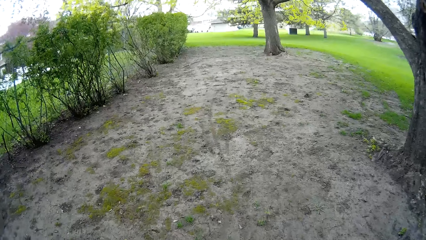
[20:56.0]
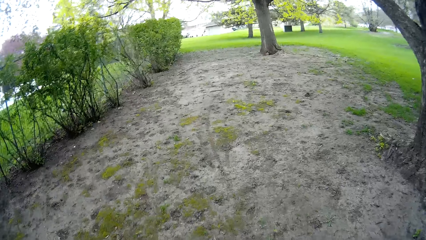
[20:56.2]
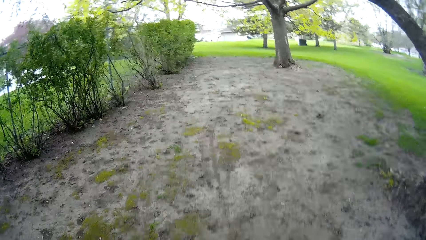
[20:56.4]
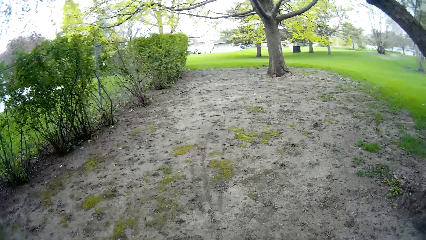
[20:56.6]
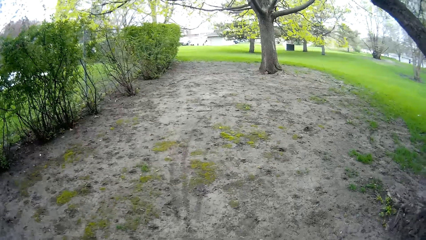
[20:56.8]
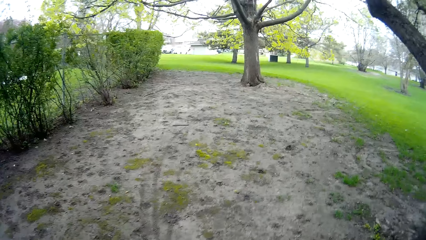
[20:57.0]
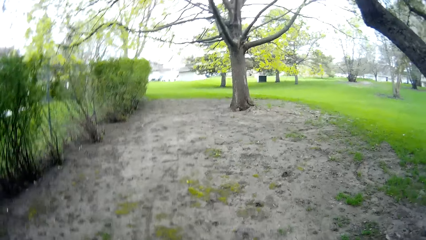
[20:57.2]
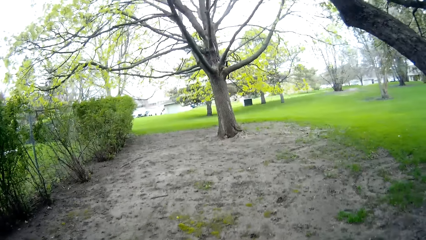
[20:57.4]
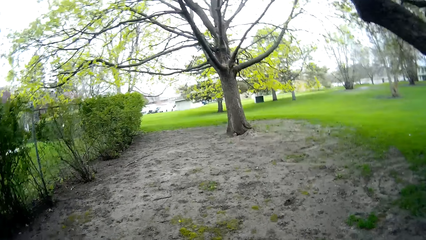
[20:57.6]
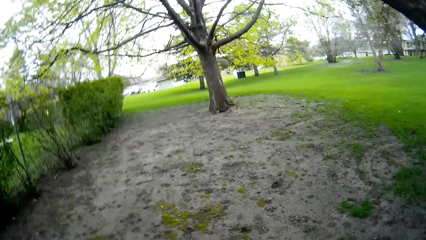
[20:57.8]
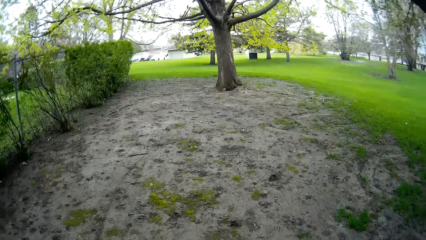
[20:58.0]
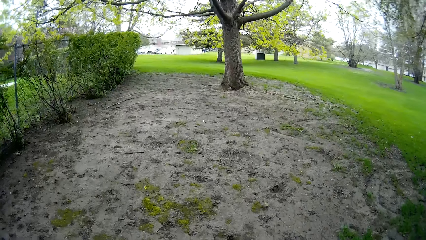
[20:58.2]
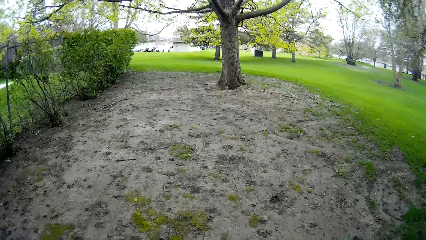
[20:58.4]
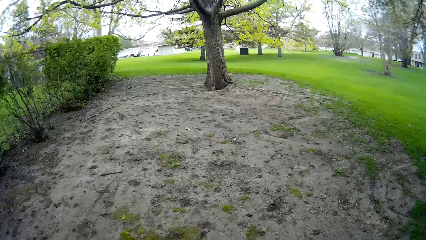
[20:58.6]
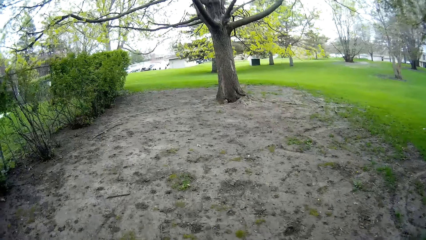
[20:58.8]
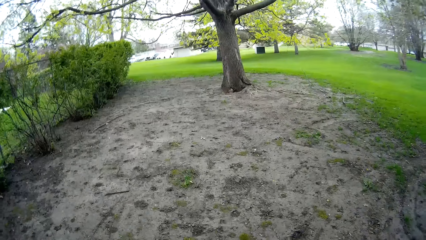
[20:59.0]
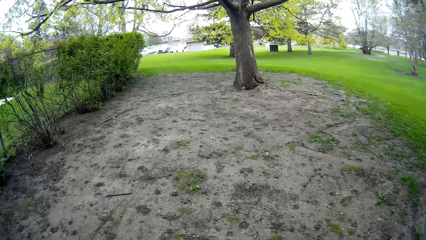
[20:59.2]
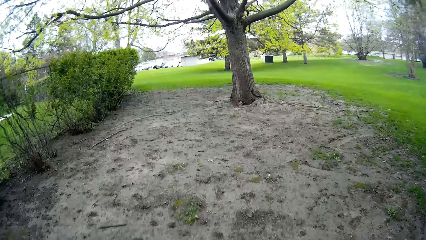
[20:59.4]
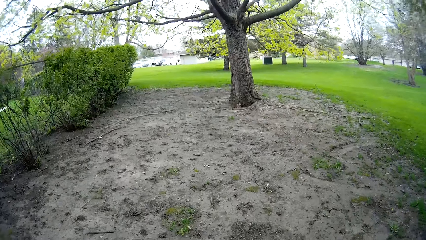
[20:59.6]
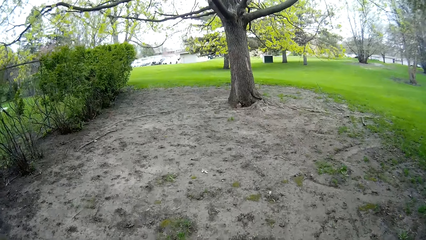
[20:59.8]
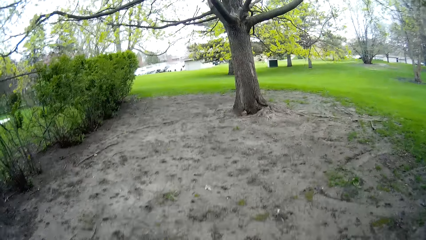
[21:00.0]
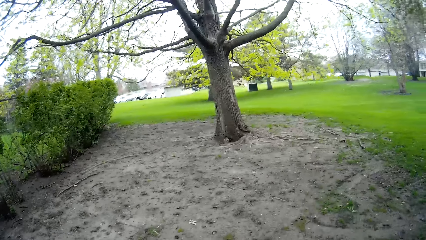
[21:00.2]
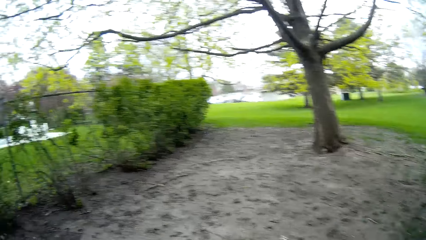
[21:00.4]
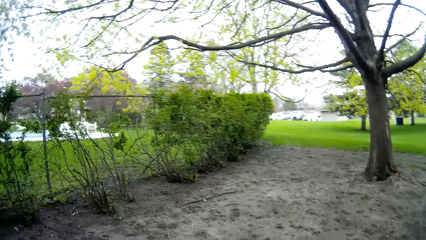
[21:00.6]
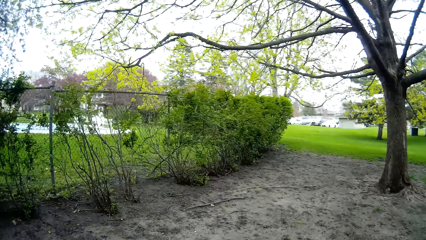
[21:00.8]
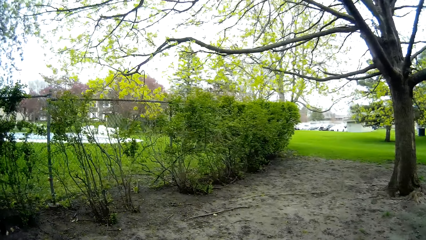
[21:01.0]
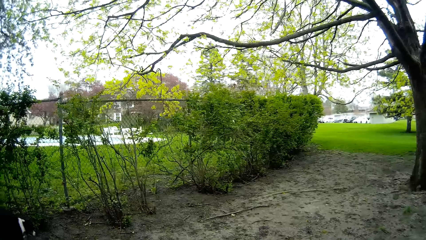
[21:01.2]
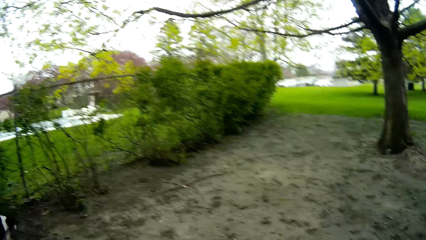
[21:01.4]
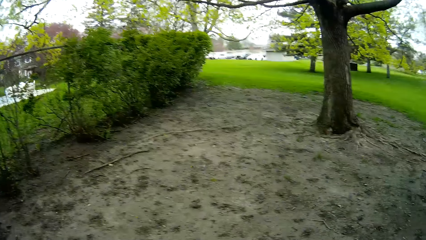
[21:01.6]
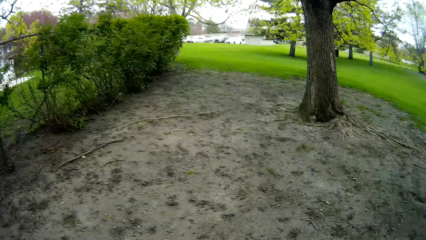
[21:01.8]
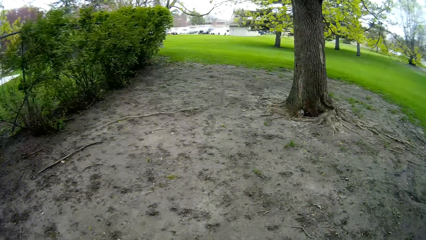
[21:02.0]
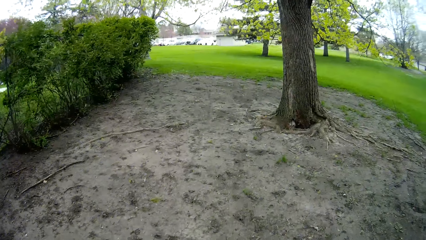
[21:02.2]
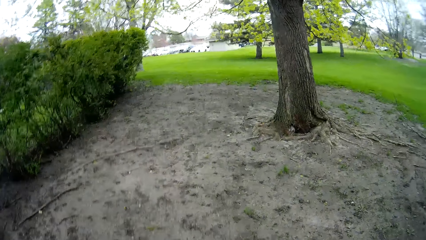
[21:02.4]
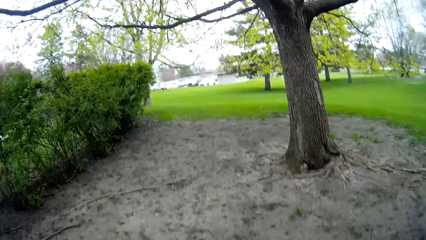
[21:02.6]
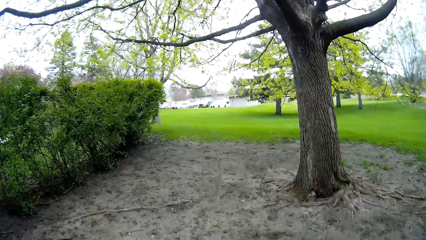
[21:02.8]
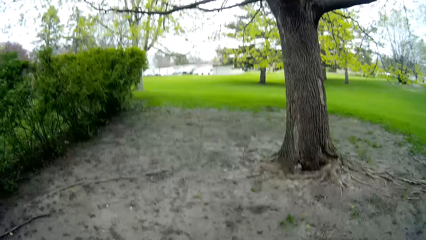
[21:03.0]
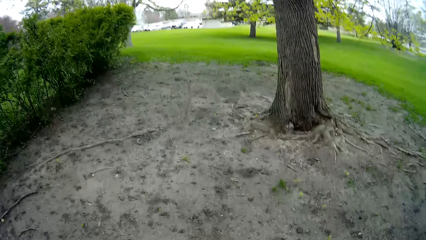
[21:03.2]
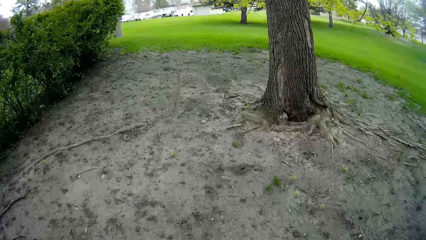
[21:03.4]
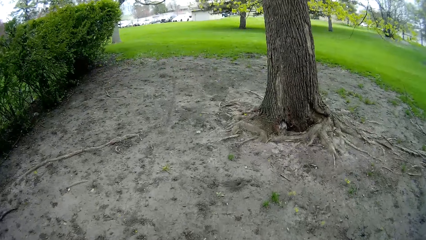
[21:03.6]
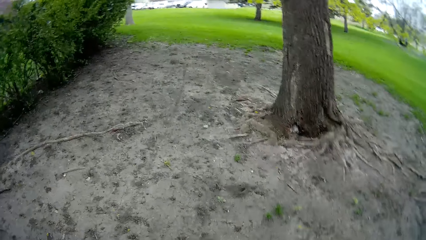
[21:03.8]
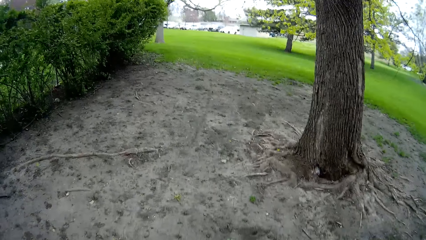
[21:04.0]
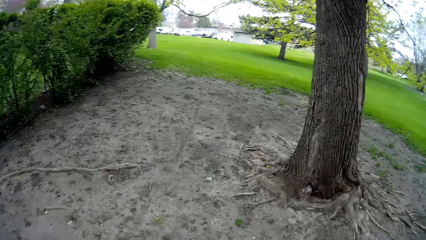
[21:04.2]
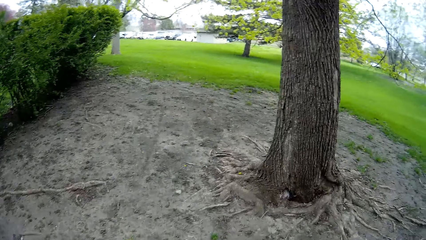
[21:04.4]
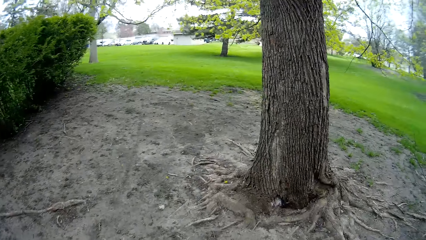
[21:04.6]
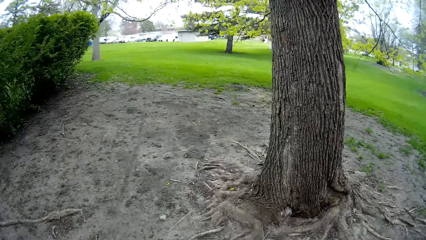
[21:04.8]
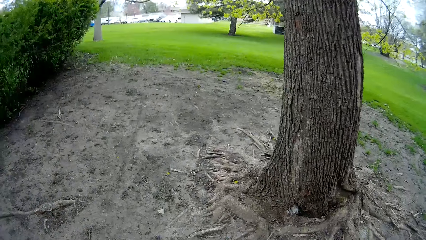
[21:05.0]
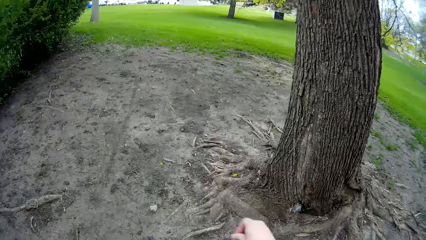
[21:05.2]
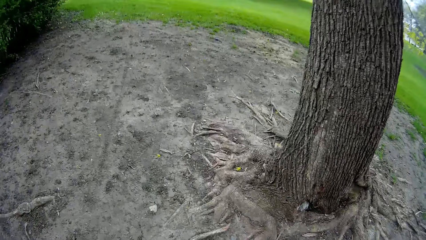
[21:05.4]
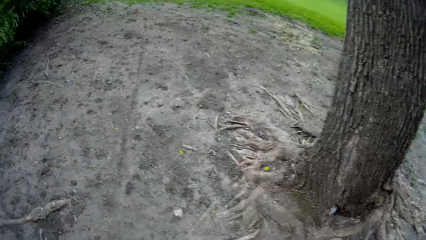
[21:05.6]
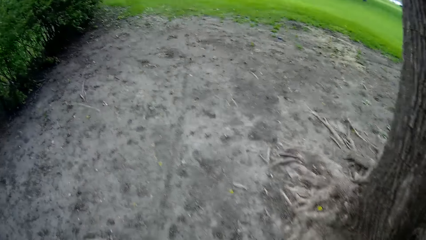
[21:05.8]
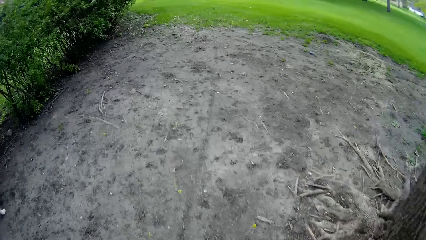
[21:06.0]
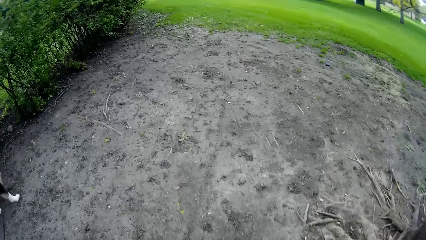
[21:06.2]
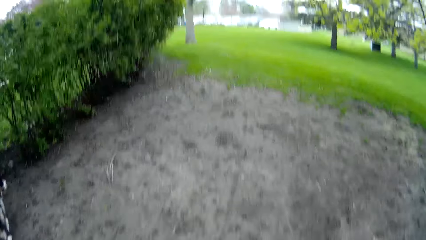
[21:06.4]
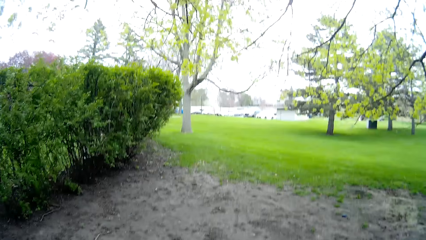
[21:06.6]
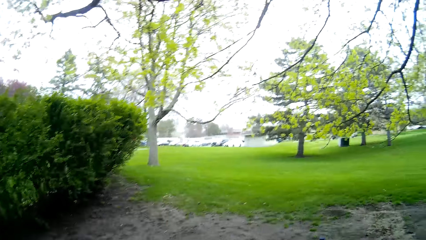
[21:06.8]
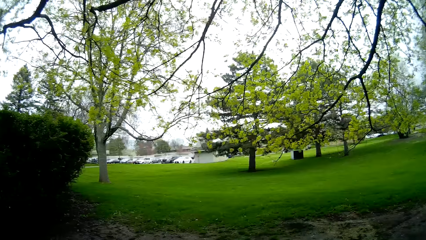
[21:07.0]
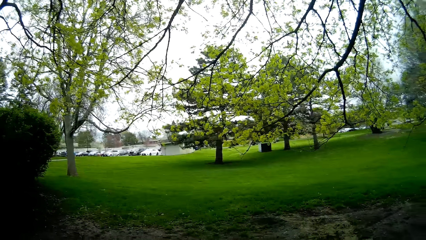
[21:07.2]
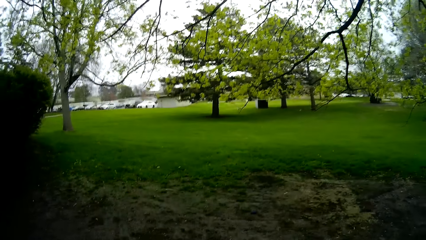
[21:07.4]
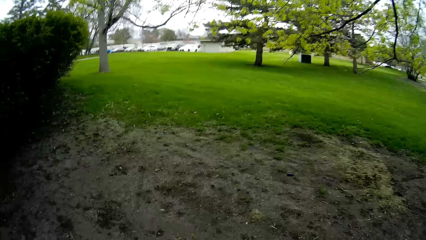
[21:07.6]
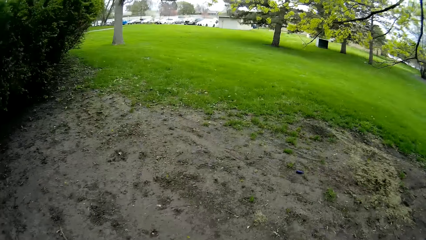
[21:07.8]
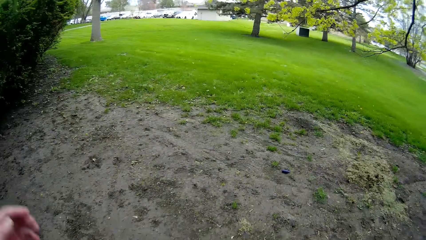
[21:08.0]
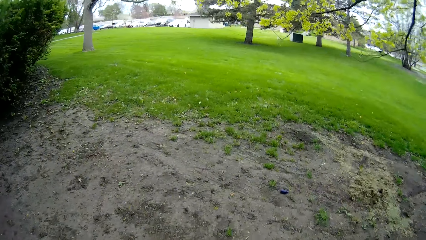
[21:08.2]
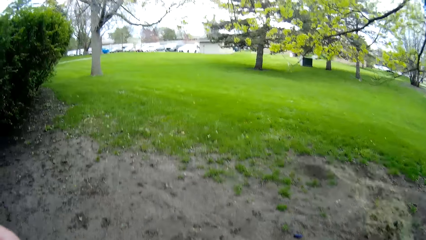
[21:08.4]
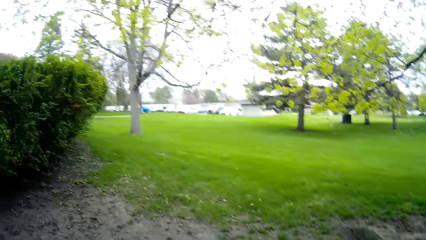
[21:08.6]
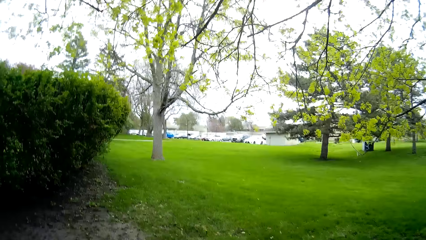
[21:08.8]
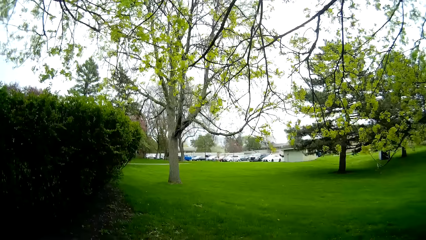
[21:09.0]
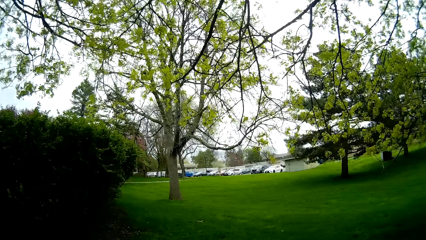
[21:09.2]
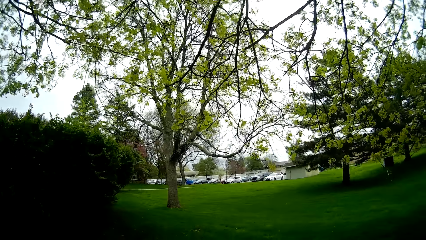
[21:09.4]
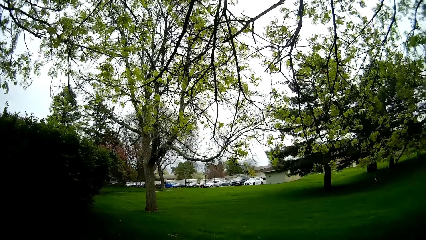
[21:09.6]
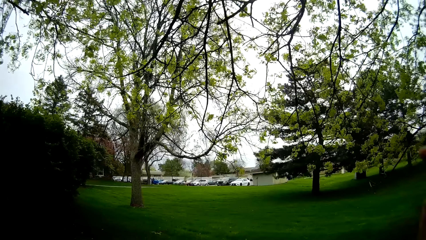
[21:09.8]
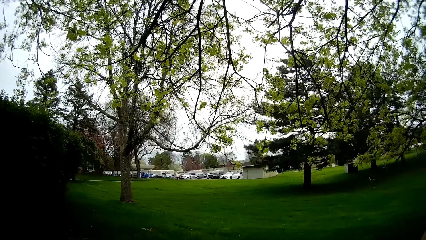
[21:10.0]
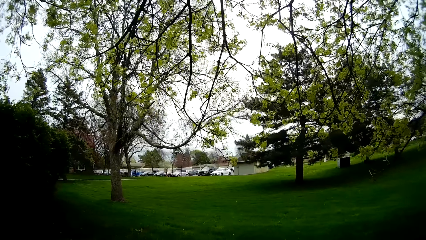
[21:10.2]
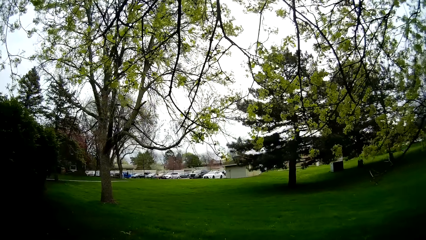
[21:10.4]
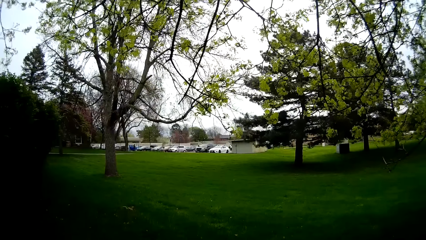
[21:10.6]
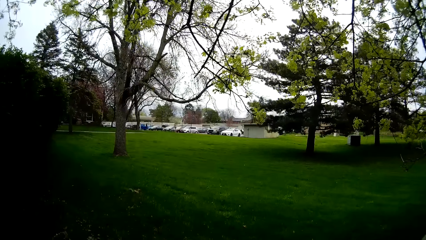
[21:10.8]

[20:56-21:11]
A person talks to the camera wearer. The camera wearer interacts with the person. She walks in the compound. She touches her face with her left hand.
